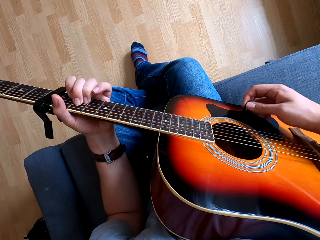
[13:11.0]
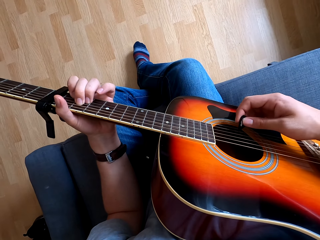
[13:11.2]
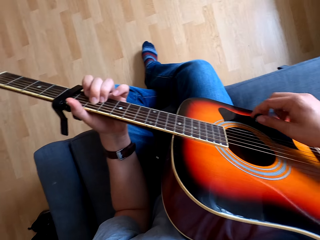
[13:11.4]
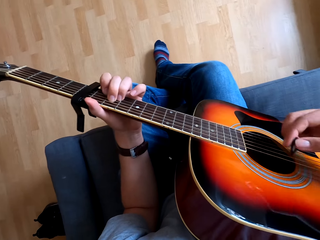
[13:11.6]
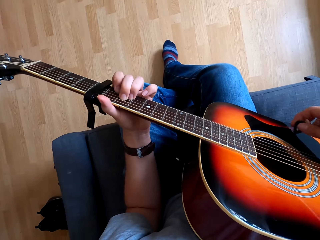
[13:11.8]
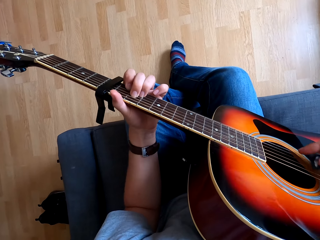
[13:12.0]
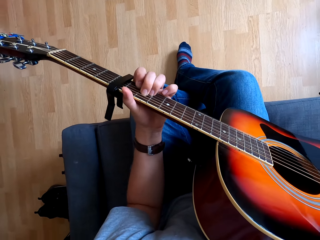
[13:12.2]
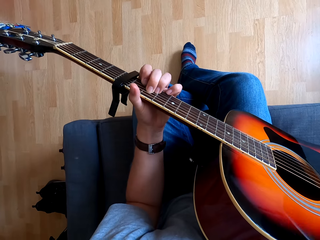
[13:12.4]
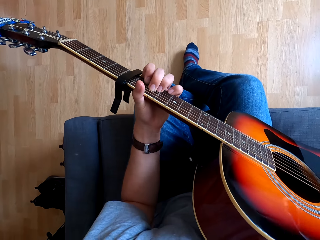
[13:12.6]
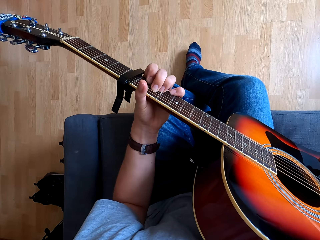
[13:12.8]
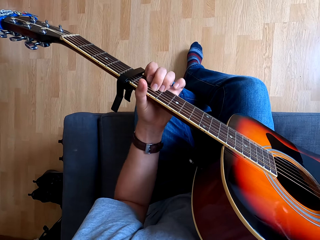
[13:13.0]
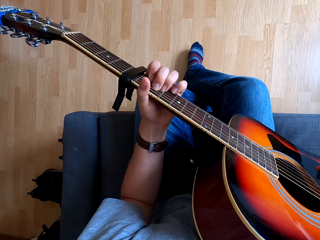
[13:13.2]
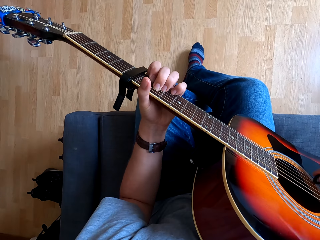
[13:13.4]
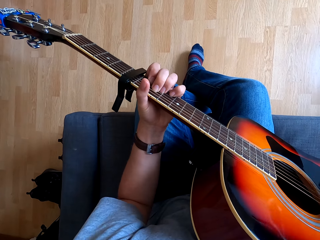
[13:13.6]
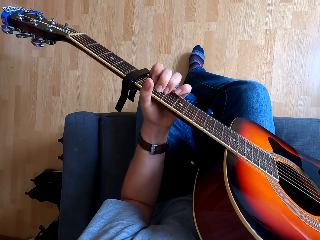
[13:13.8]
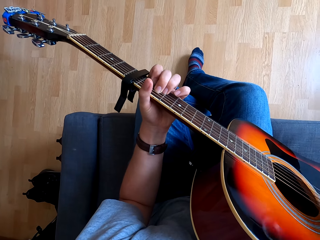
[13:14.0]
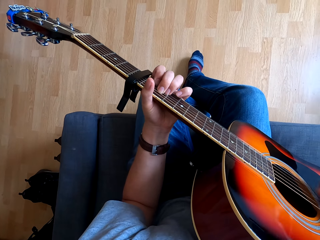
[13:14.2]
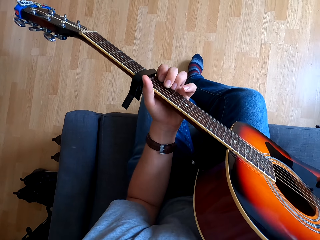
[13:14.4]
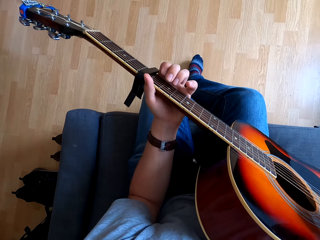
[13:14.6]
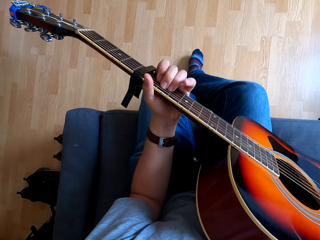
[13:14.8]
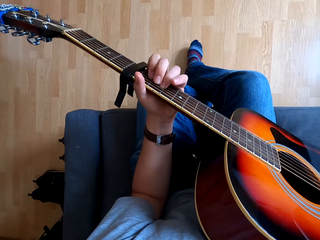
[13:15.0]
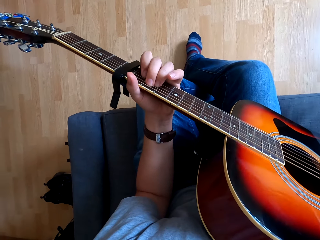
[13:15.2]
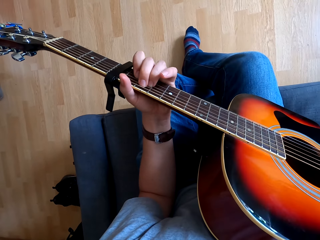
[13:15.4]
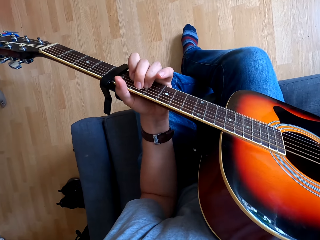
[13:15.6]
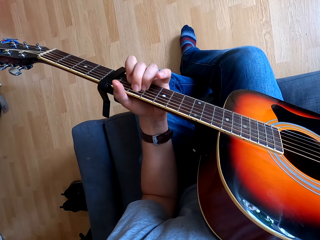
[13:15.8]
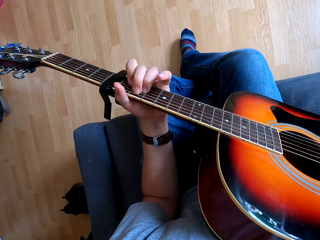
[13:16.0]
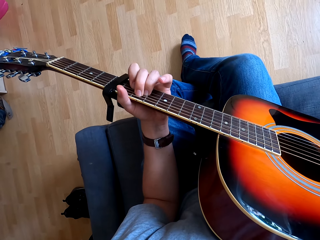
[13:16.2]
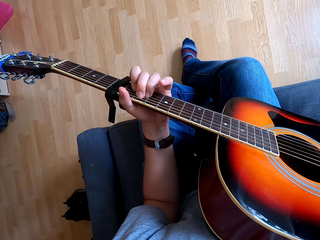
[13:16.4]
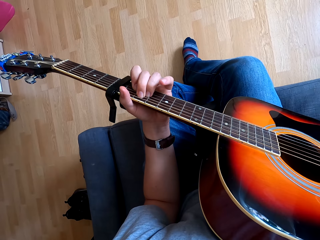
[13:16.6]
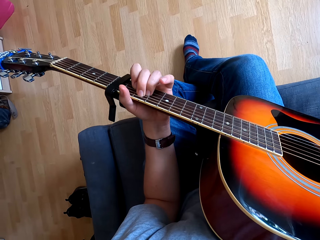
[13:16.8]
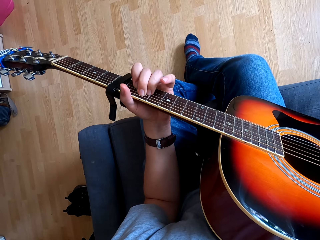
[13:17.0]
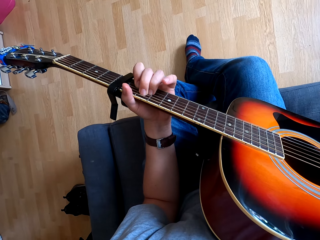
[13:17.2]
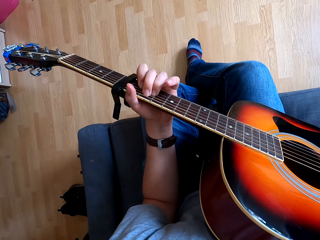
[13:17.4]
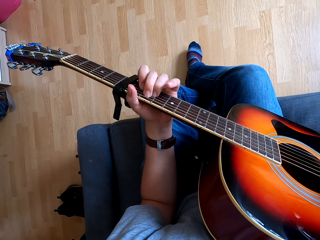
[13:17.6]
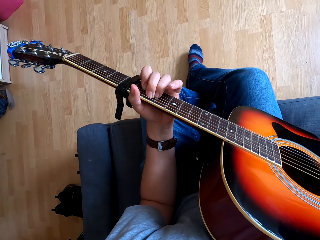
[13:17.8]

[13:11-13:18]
The camera wearer plays guitar.

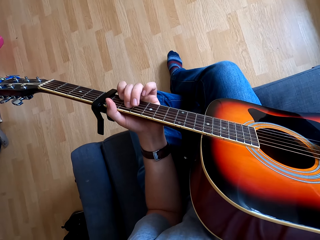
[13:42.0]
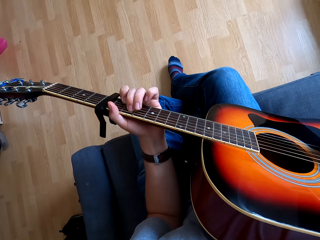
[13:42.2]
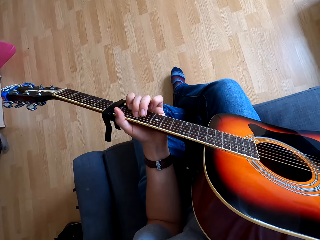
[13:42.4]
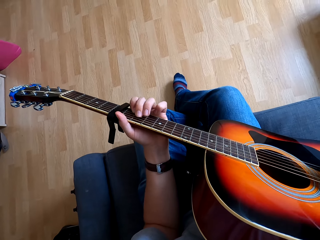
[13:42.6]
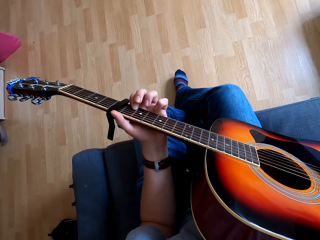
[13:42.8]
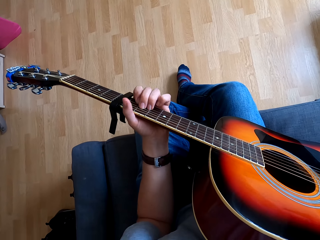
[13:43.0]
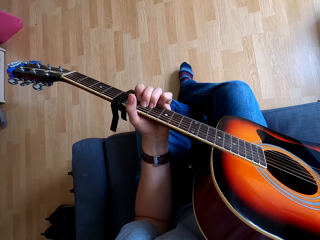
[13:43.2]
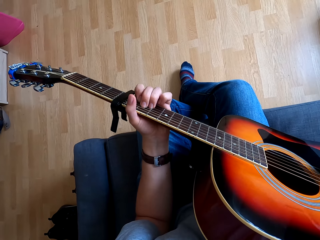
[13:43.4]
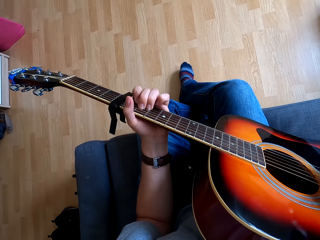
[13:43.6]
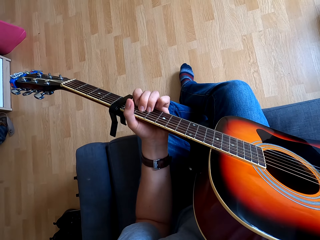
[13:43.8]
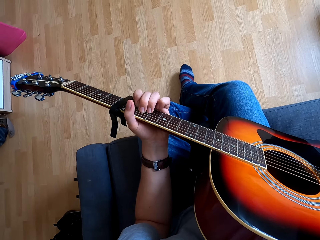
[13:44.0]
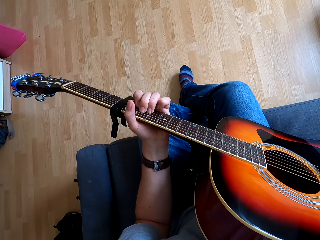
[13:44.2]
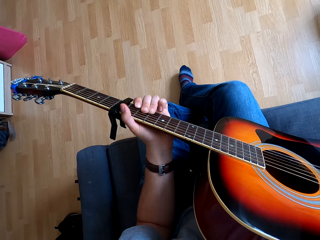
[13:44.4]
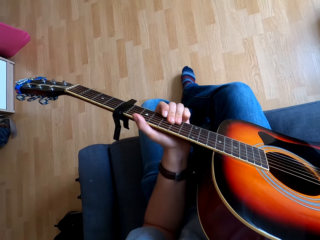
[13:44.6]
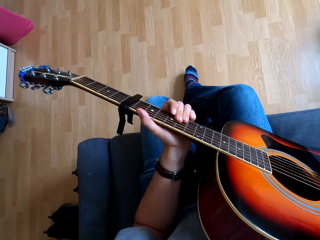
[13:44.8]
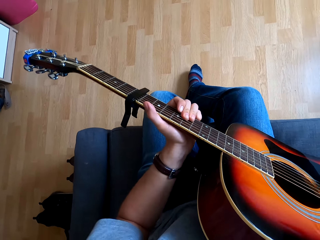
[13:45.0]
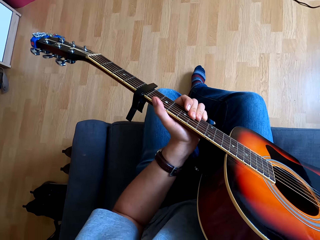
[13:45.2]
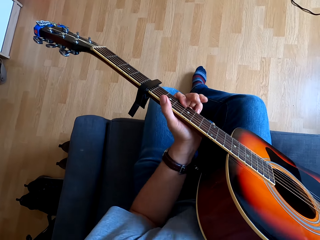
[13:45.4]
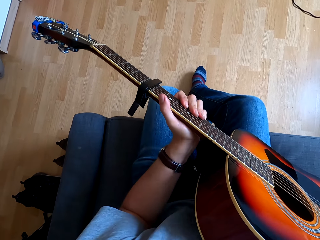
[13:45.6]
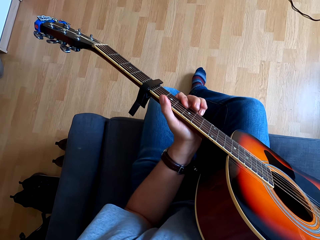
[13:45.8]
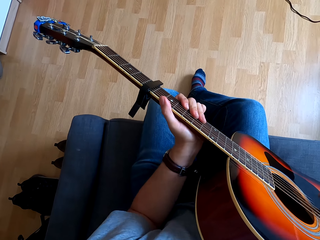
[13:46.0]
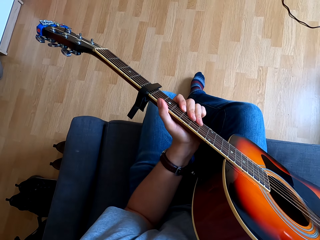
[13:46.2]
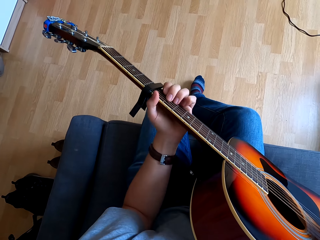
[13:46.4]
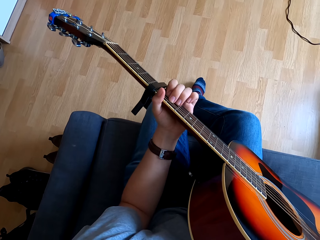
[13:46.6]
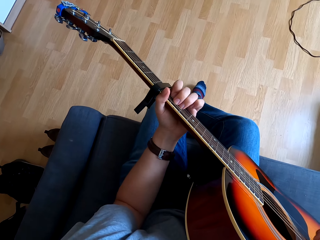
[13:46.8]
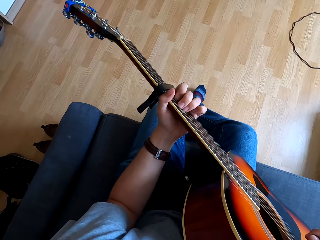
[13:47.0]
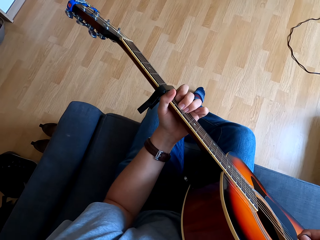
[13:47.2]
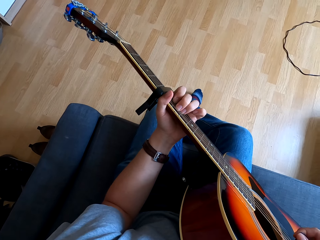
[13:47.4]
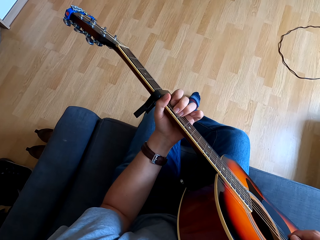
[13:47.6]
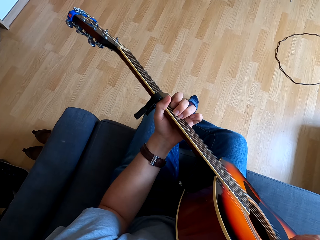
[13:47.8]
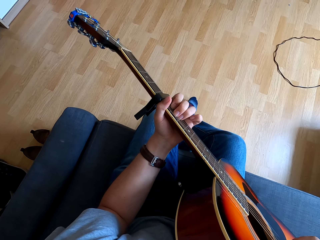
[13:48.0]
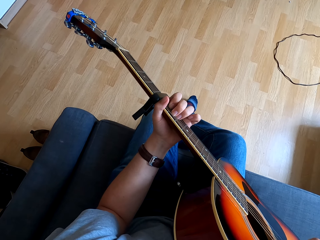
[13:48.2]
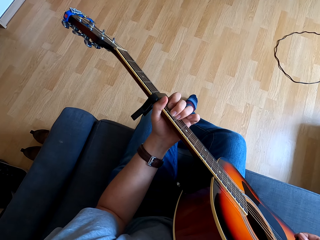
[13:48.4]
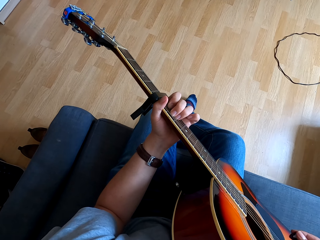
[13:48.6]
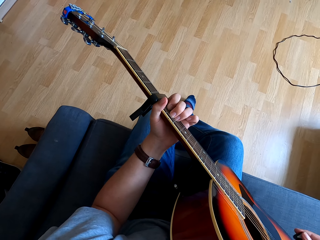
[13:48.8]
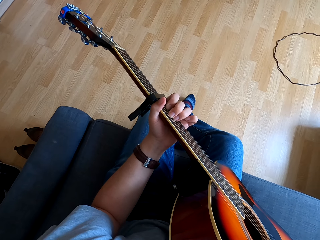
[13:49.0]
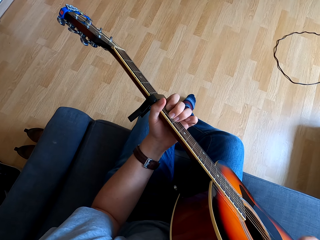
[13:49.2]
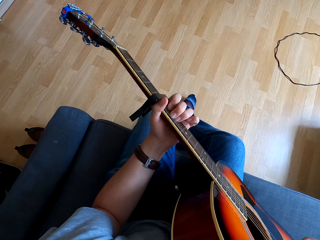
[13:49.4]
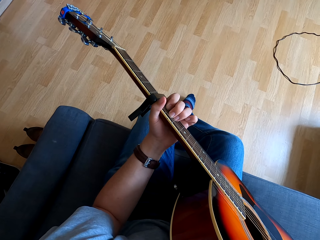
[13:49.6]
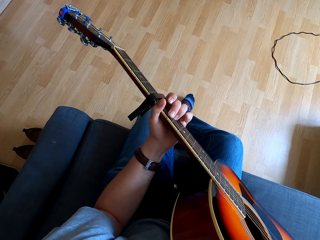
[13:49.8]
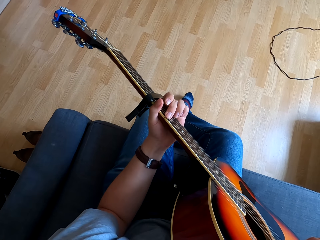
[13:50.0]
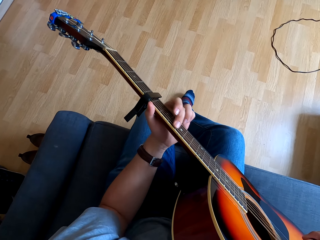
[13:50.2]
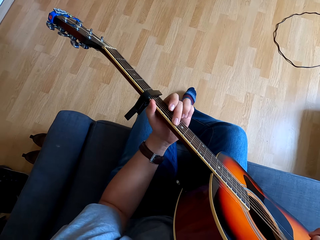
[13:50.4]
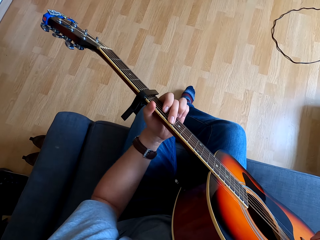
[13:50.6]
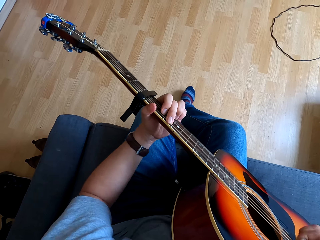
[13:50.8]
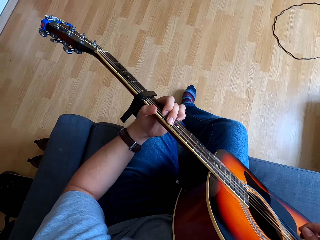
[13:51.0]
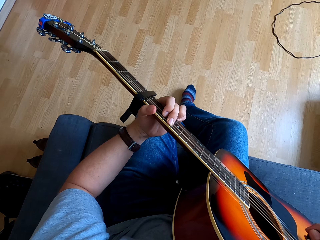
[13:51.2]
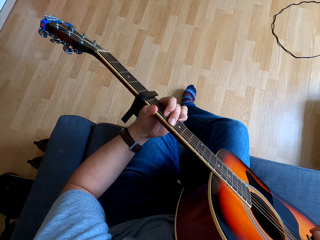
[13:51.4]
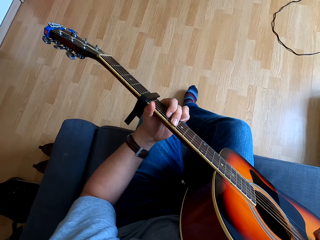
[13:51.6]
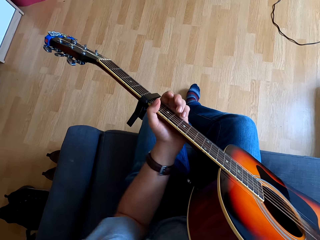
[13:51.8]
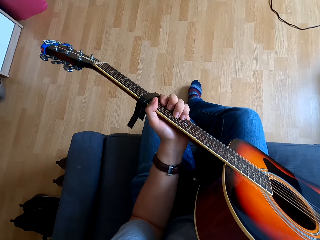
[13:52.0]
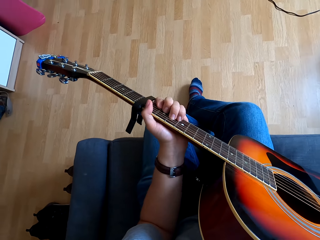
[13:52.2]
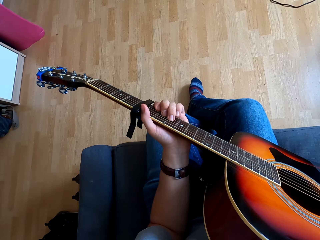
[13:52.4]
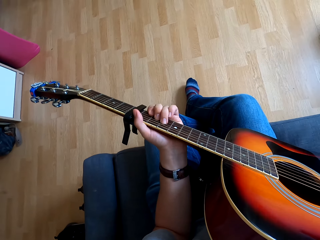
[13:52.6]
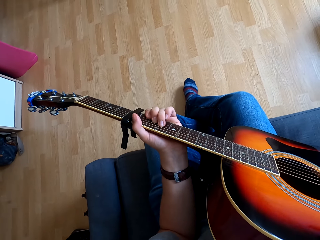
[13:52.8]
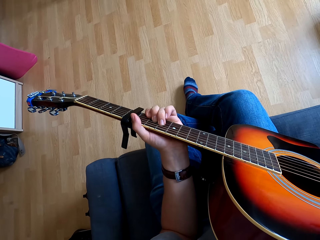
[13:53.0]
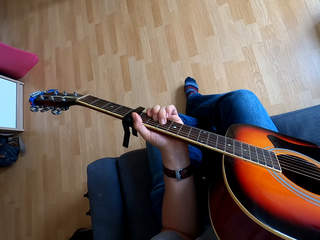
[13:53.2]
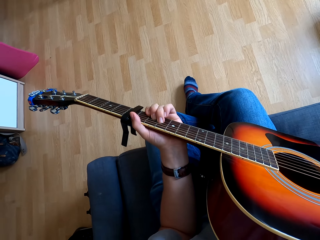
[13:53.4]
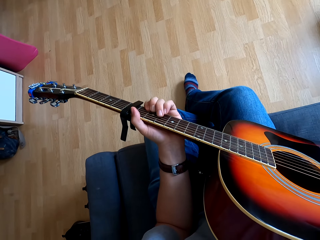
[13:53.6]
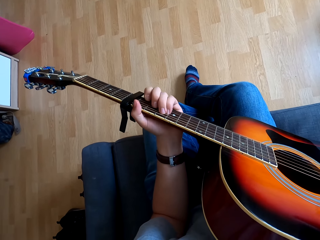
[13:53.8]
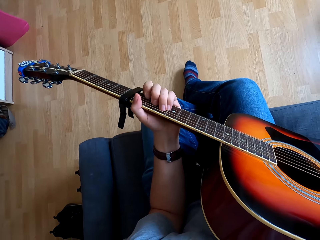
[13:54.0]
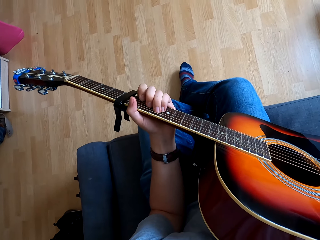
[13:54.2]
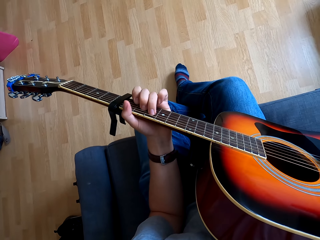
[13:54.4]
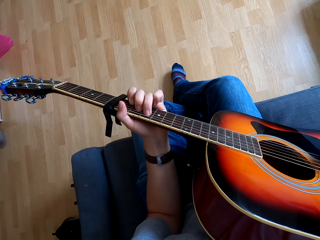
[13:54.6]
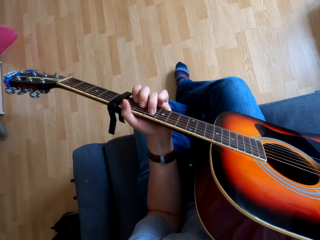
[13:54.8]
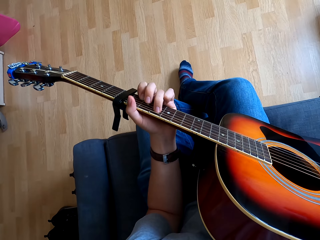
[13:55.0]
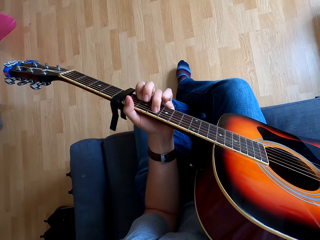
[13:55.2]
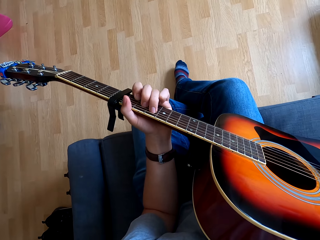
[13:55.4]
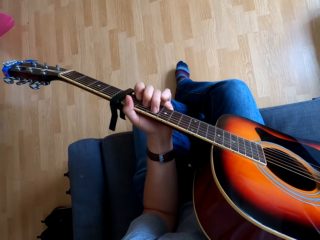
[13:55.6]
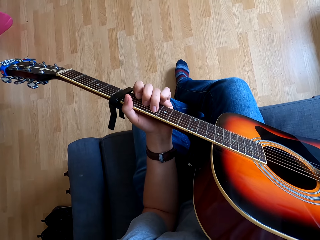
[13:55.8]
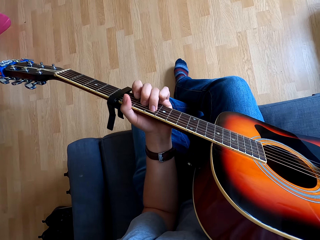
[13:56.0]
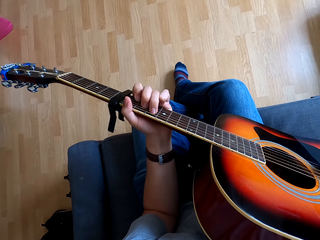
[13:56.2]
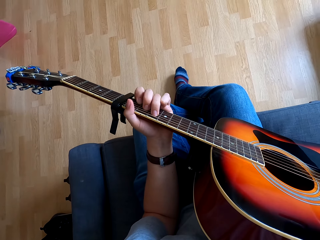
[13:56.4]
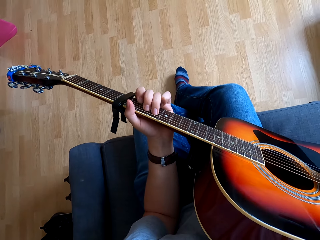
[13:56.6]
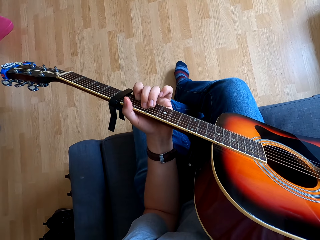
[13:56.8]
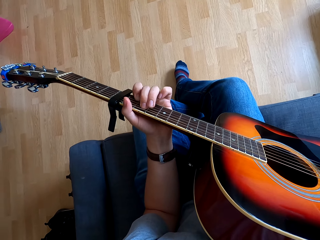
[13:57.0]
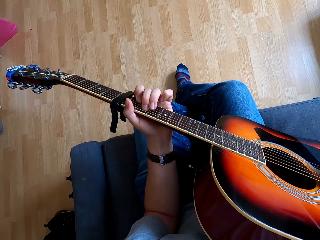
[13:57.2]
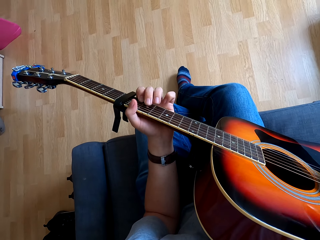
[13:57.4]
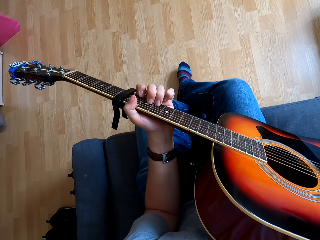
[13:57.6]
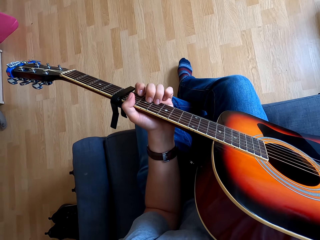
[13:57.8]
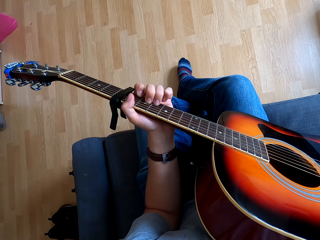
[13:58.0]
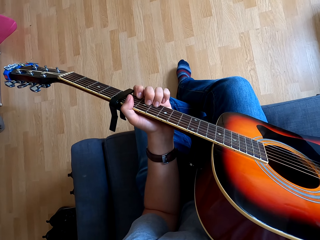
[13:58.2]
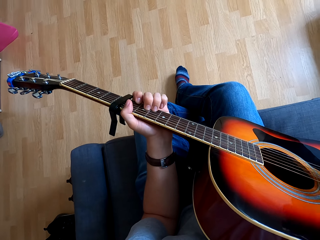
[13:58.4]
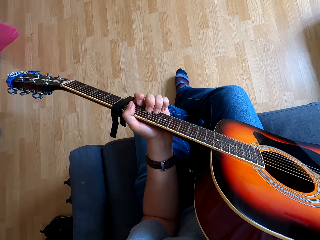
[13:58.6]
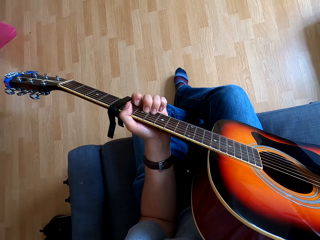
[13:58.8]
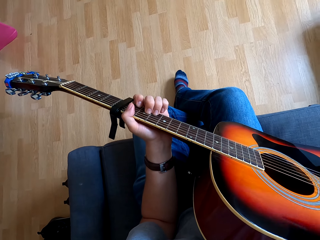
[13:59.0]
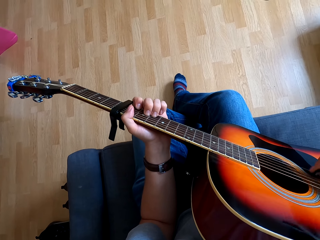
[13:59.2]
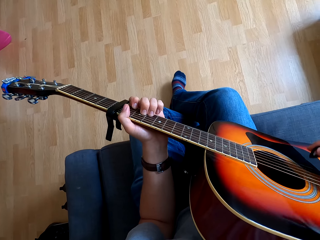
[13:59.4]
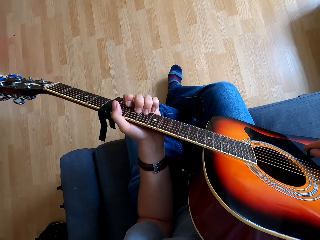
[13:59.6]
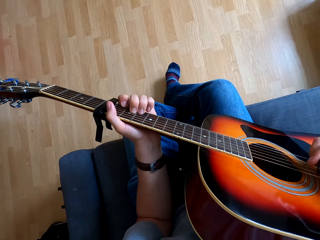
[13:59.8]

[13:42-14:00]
The camera wearer moves his left hand on the guitar. He does so repeatedly.
